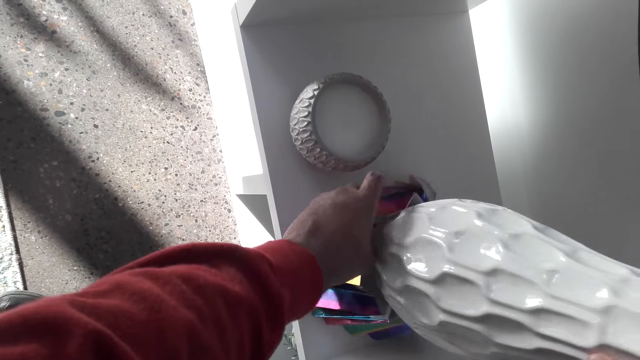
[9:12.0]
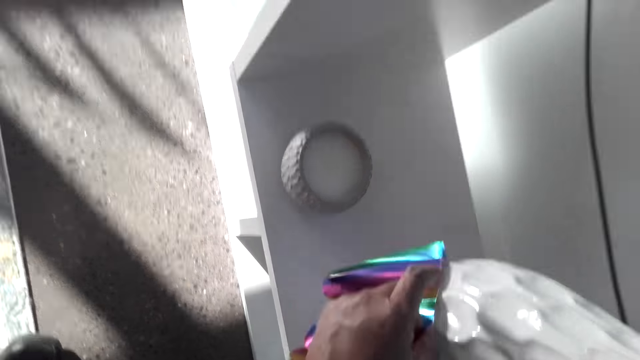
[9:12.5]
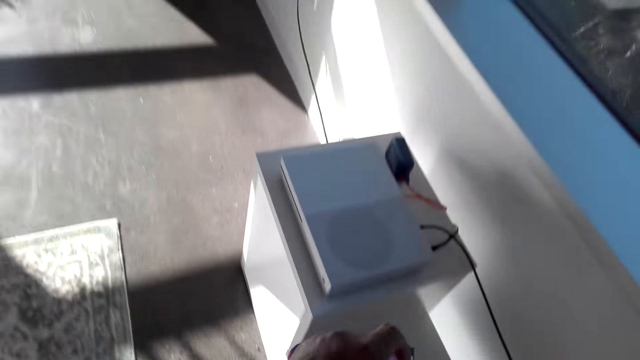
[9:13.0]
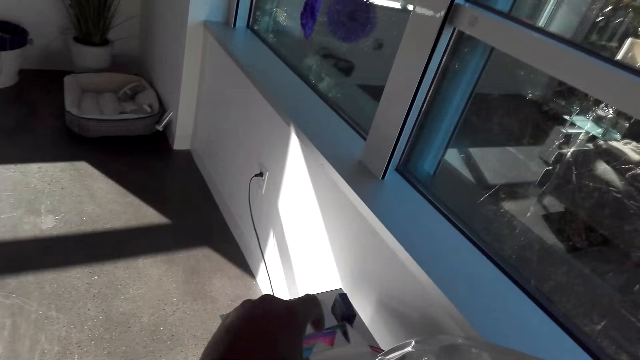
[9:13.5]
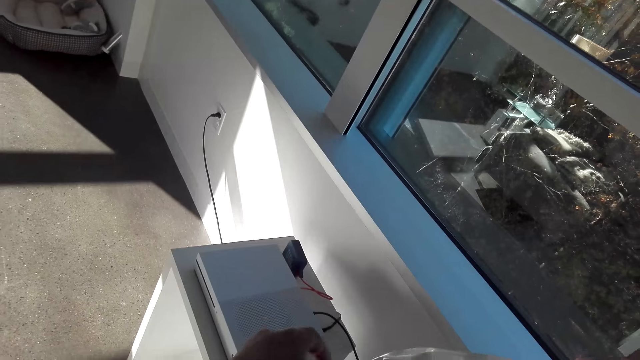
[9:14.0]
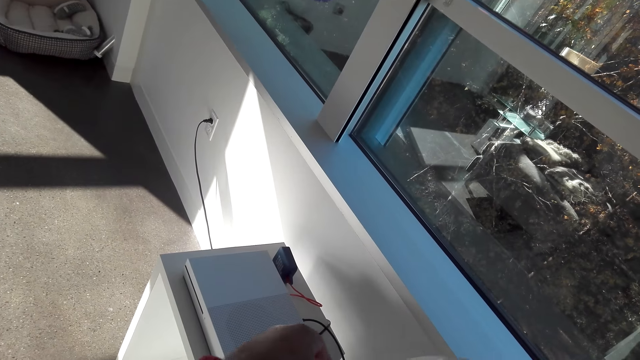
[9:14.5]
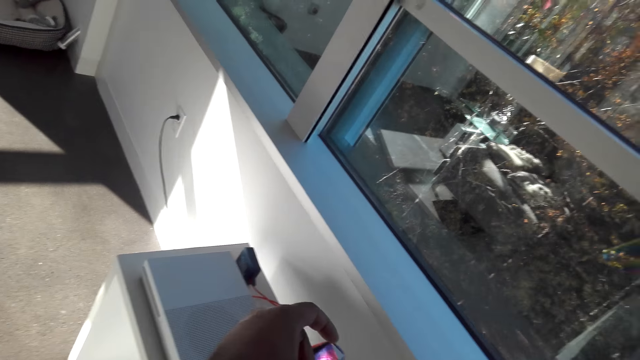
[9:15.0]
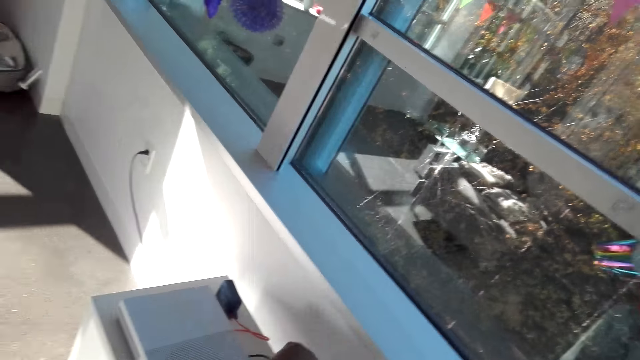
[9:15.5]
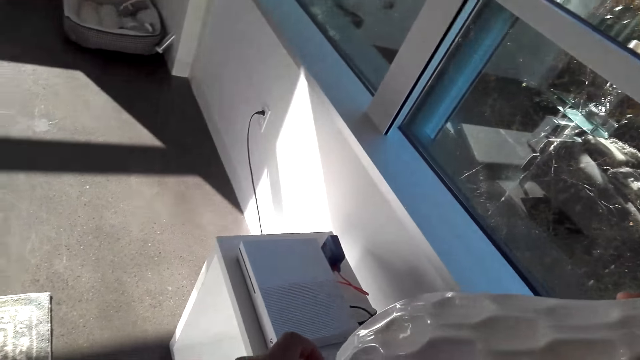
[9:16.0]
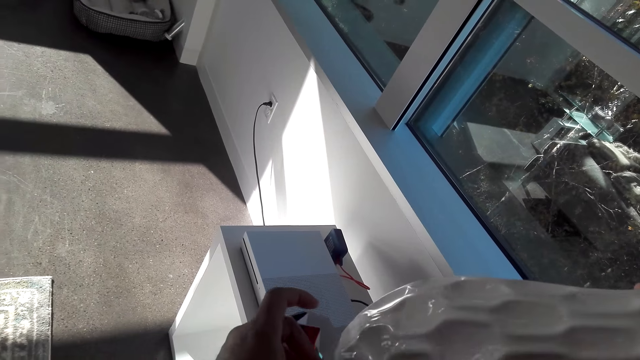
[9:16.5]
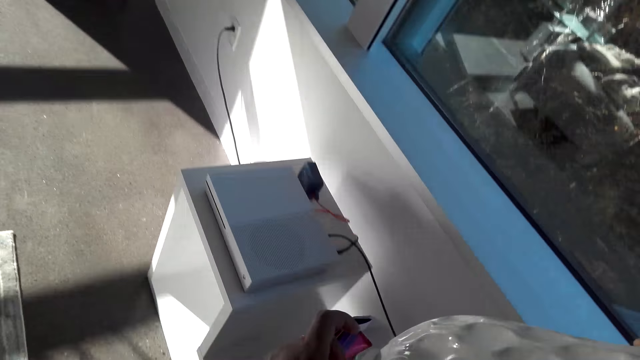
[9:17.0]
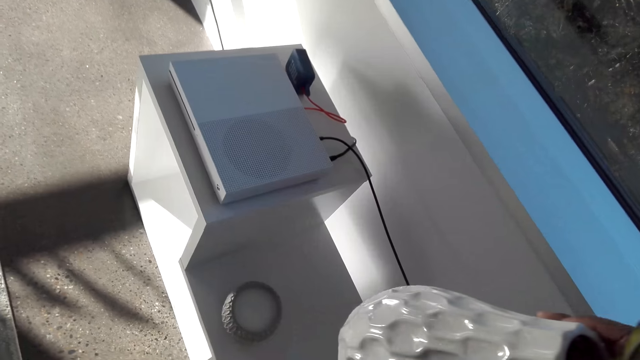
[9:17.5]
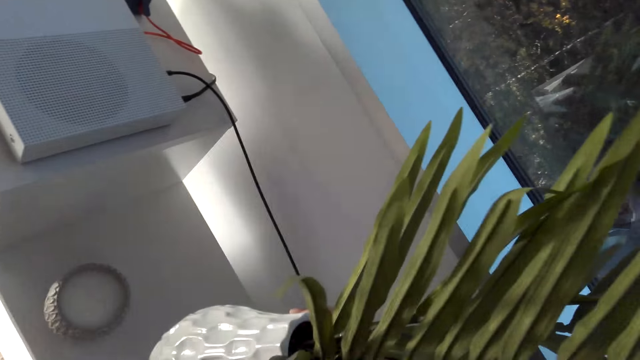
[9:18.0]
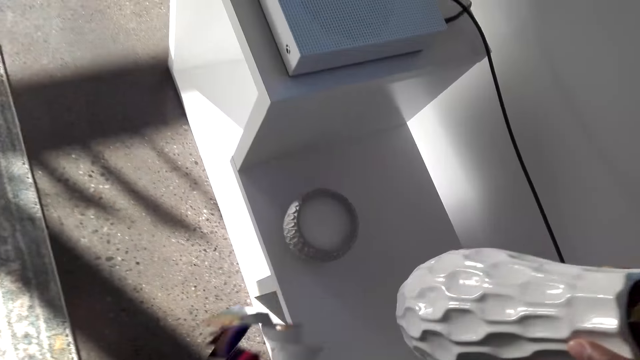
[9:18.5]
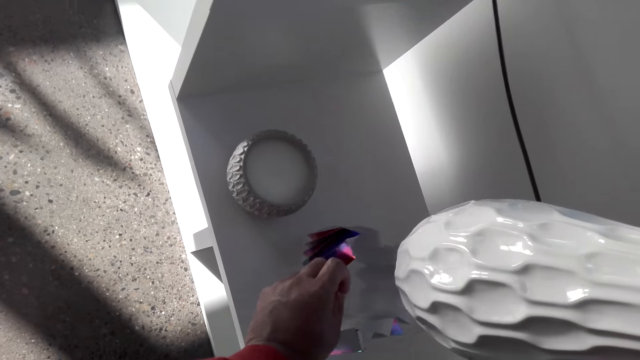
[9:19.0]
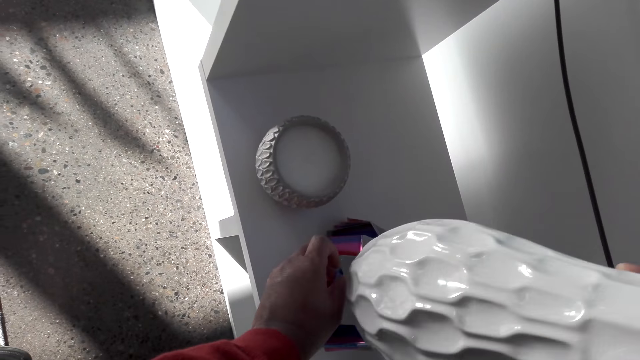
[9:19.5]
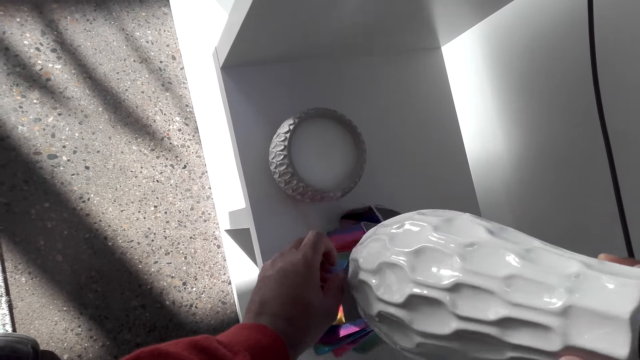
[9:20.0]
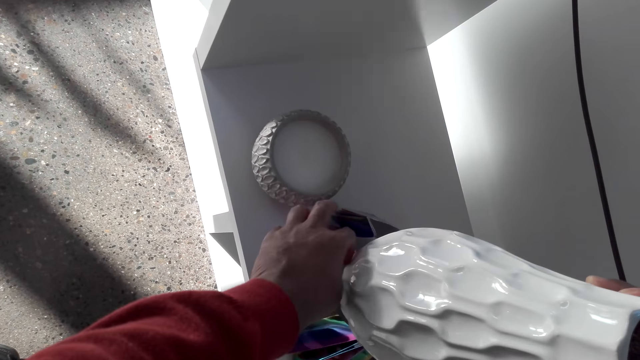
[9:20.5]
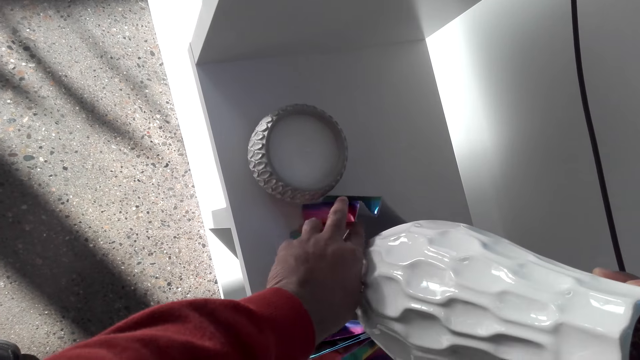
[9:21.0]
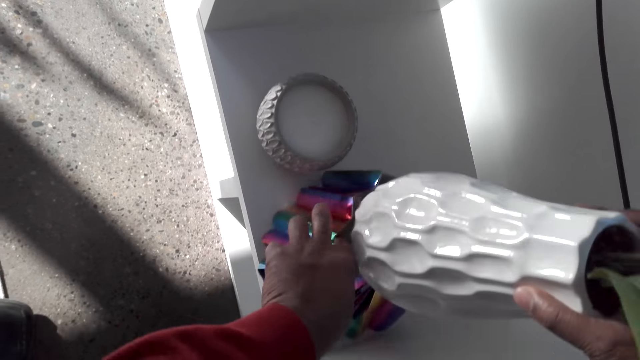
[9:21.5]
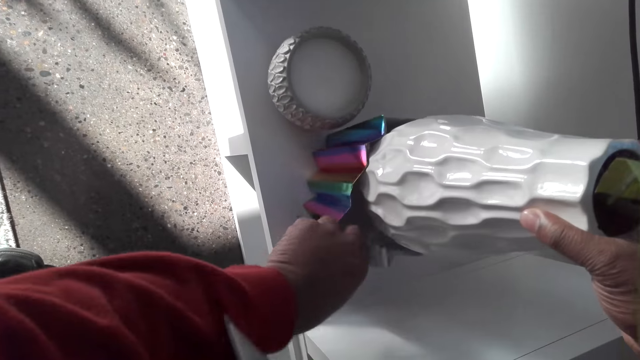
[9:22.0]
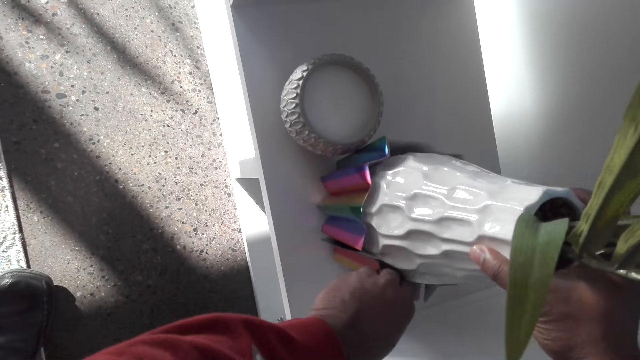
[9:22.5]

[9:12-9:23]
The camera wearer raises the paper and raises the vase. They look around the house. They put the paper down. They put the vase in the paper.

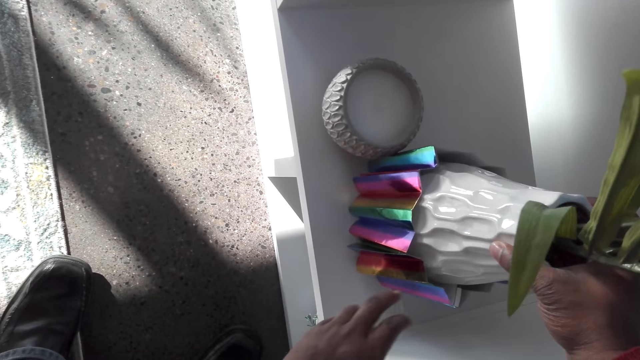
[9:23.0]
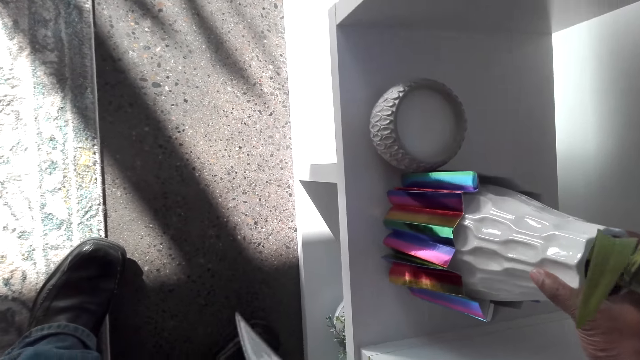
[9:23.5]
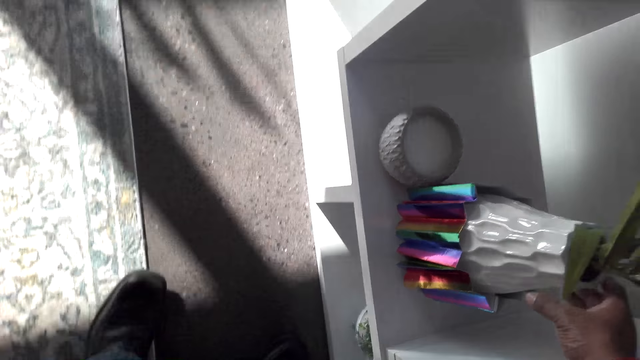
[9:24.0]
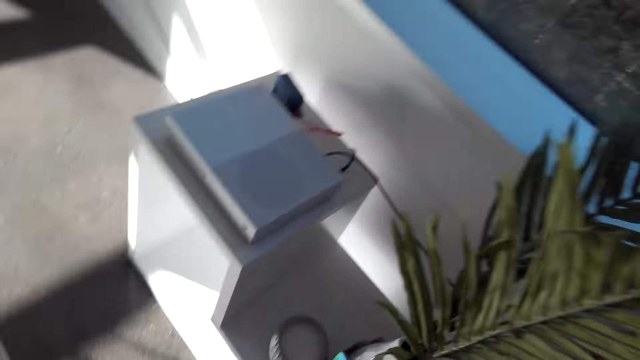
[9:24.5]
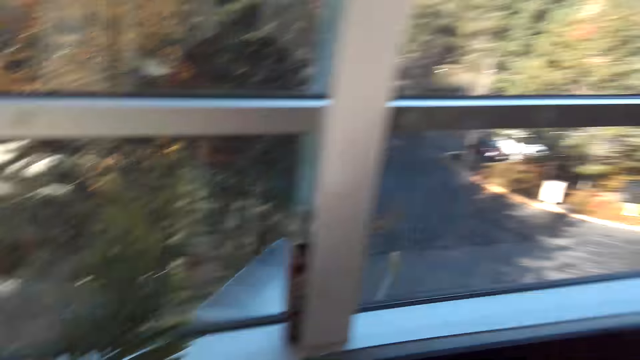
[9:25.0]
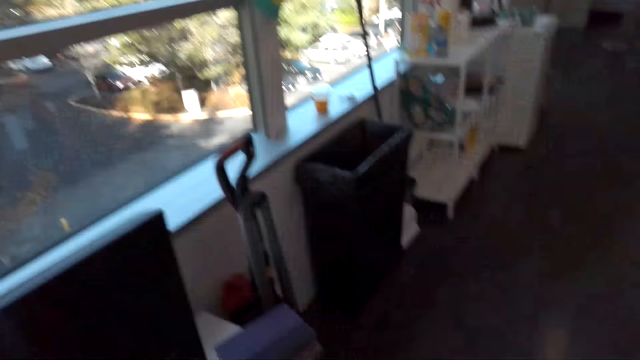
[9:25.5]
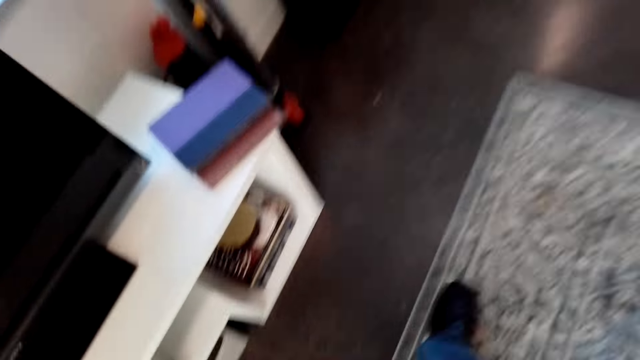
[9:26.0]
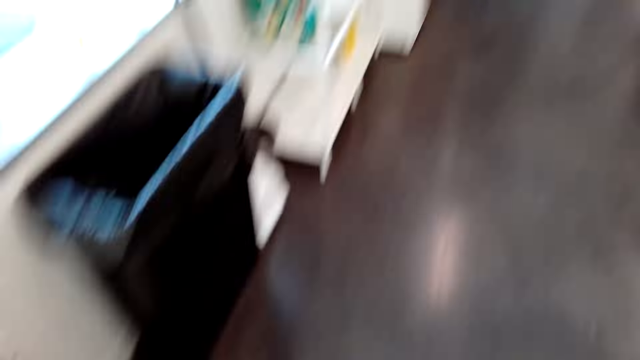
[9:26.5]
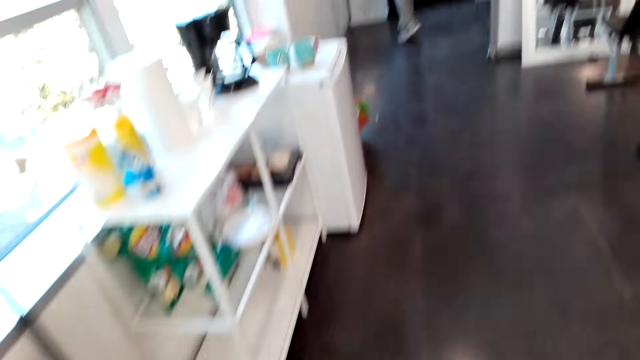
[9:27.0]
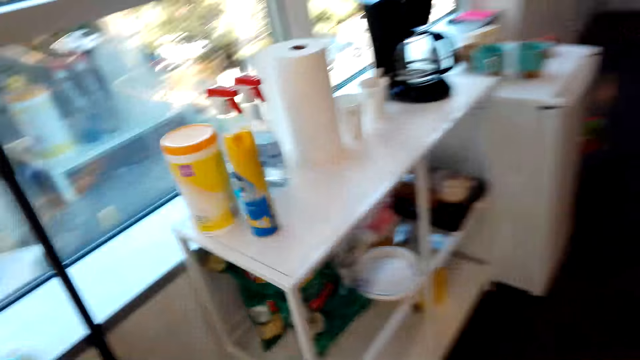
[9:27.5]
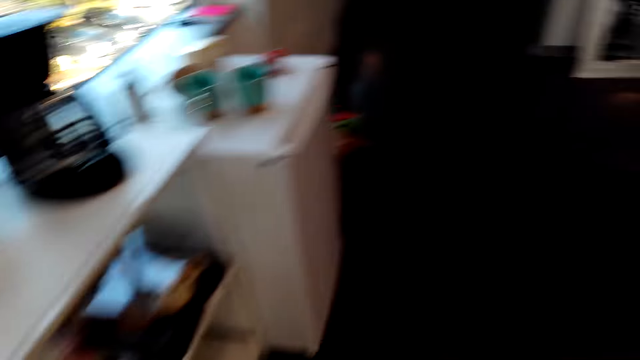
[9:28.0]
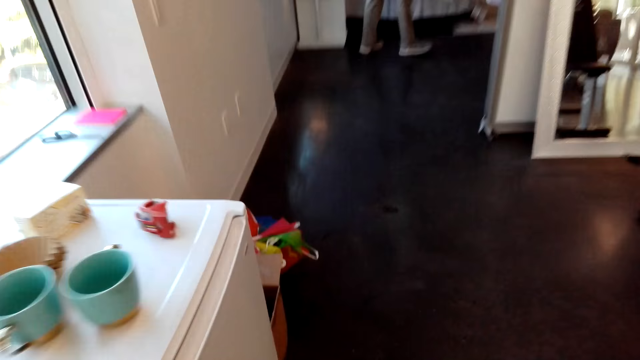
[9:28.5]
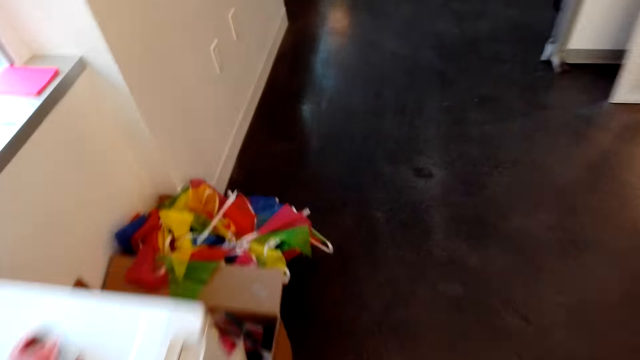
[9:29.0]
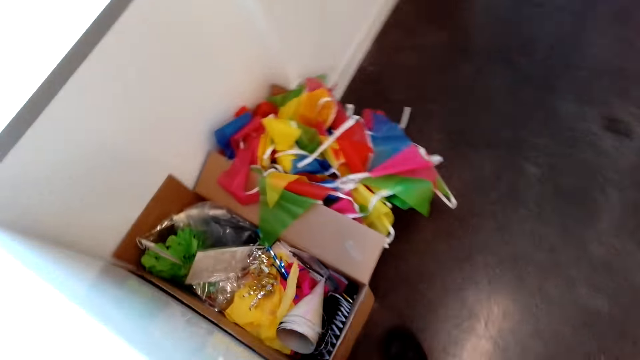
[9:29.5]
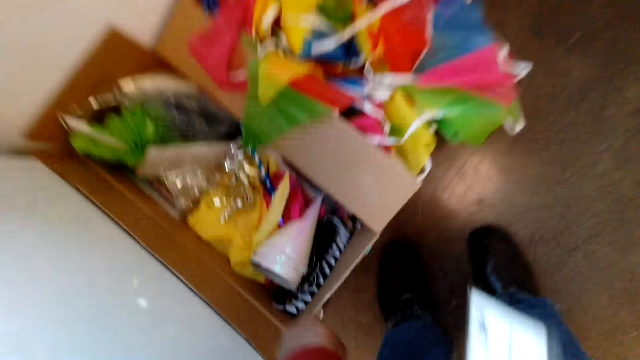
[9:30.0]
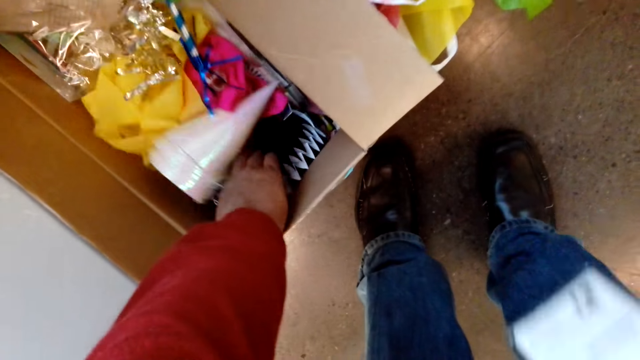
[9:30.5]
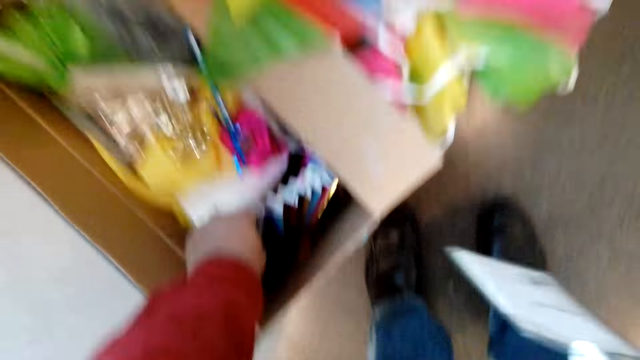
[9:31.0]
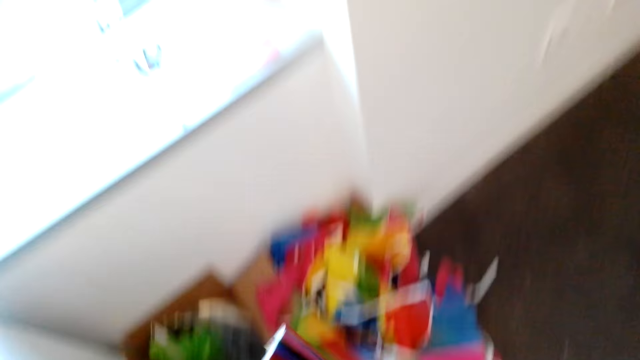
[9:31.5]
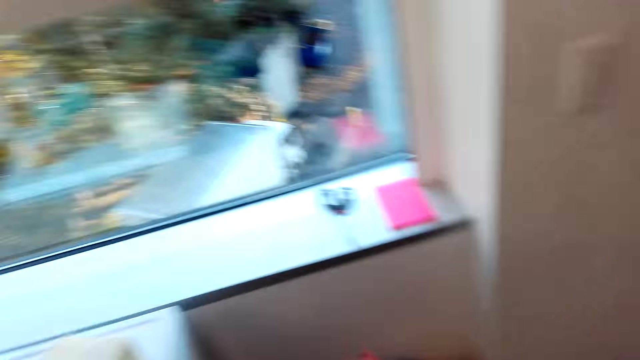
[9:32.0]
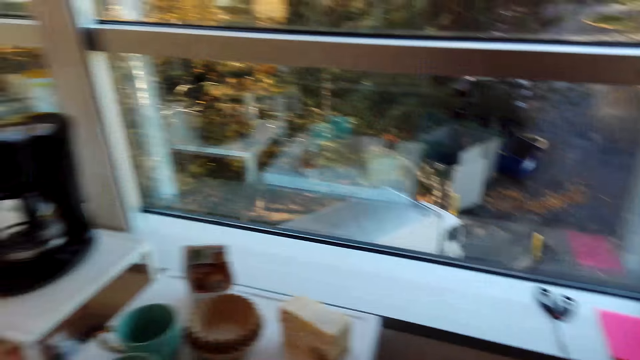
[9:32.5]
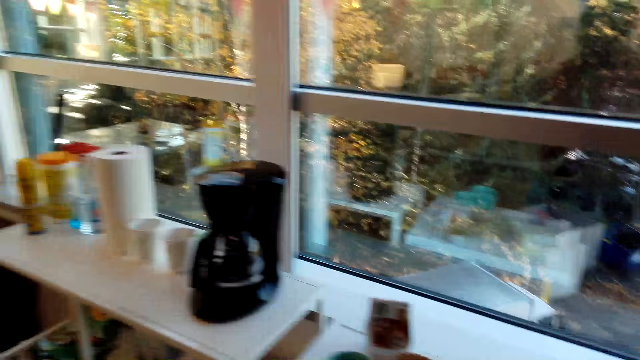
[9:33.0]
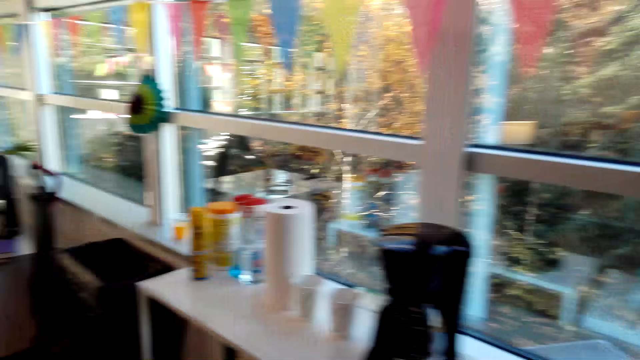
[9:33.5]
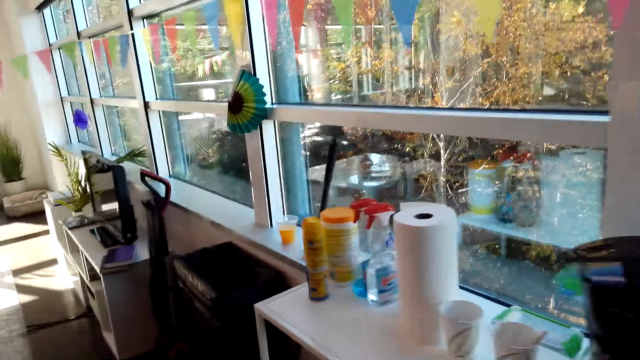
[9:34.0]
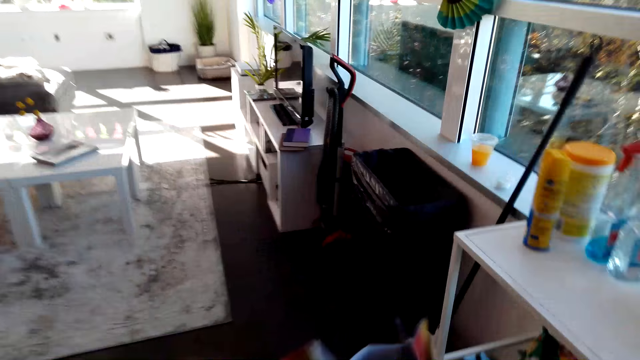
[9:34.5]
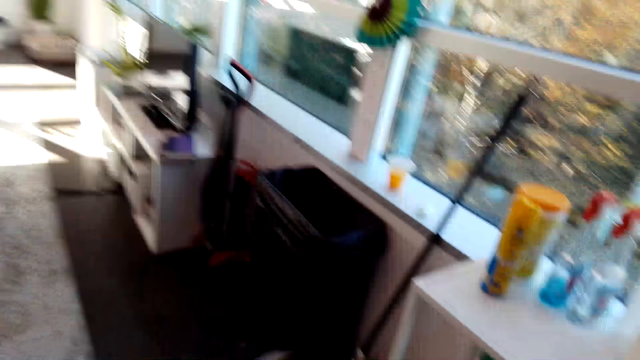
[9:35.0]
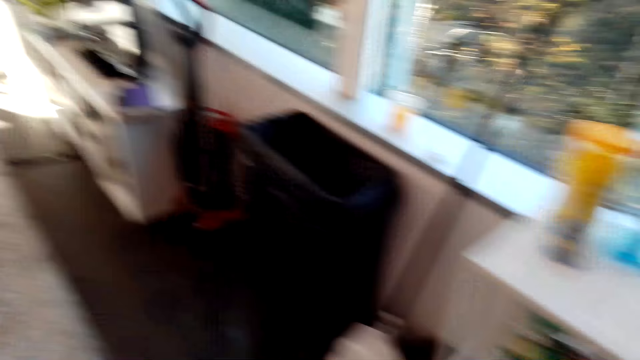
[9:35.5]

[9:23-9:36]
The camera wearer puts the vase down. They stand. They walk. They pick up the paper. They walk.
